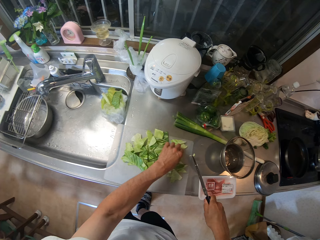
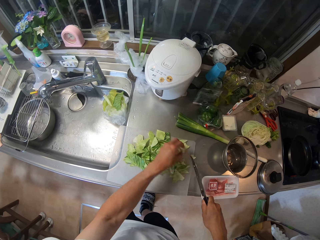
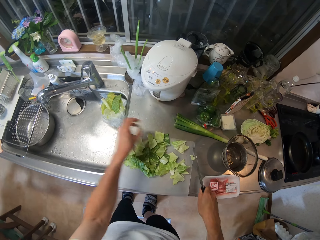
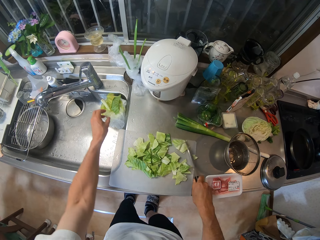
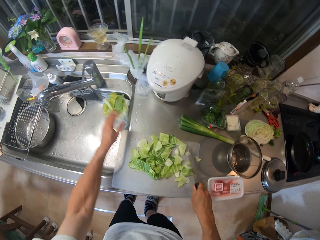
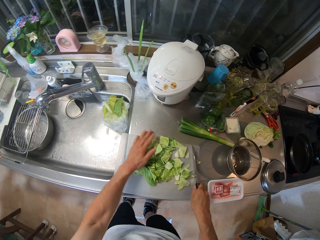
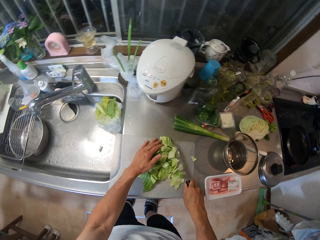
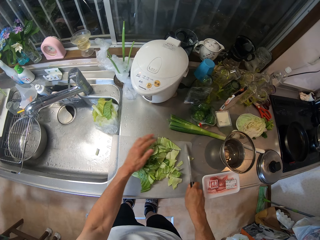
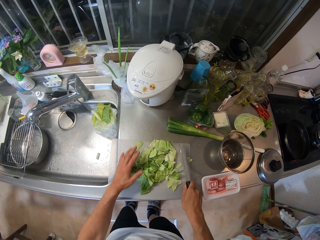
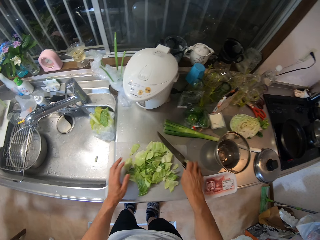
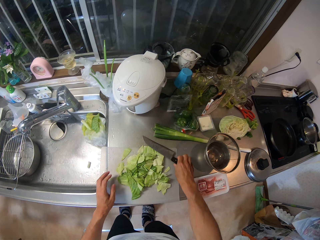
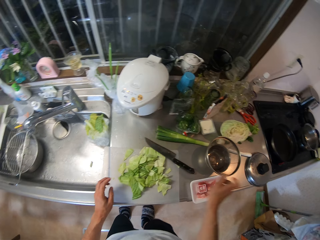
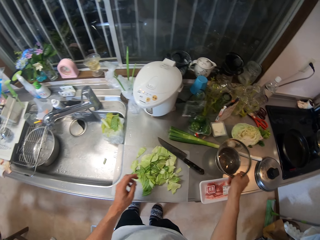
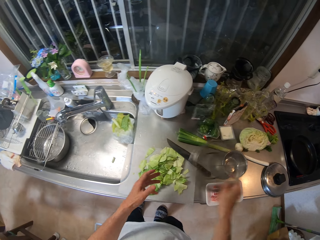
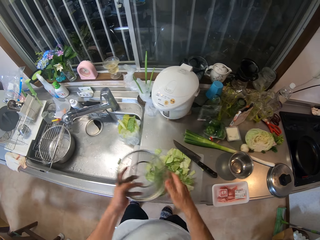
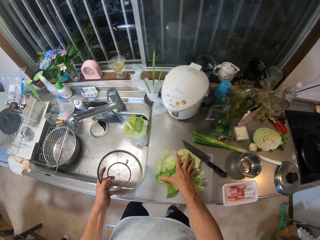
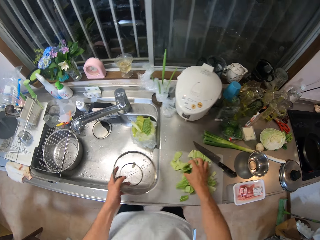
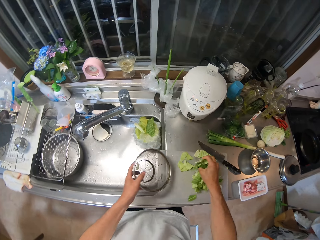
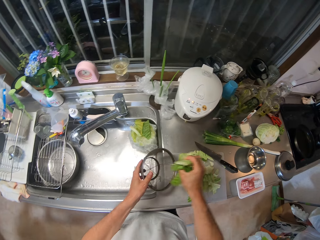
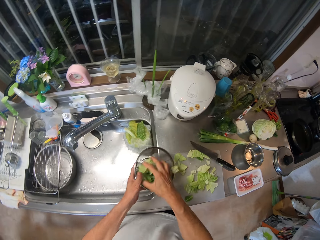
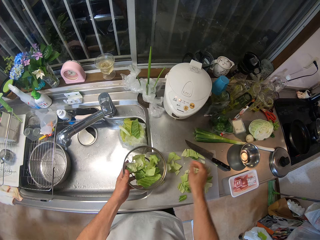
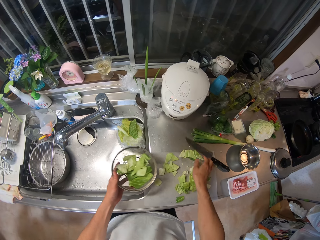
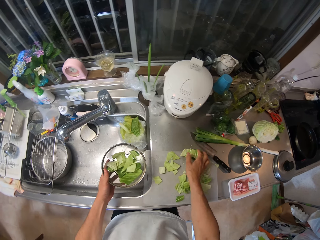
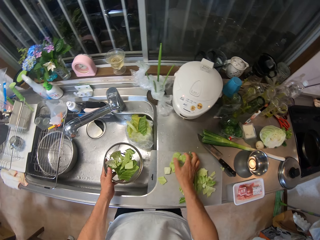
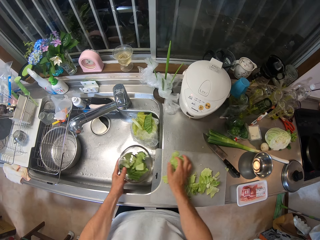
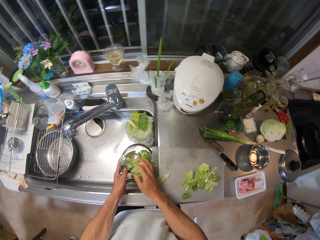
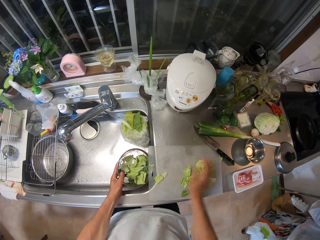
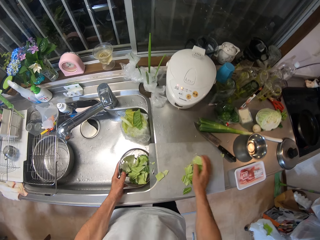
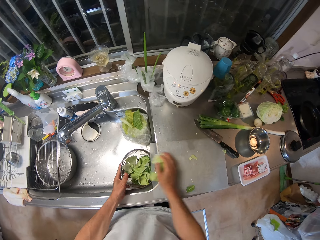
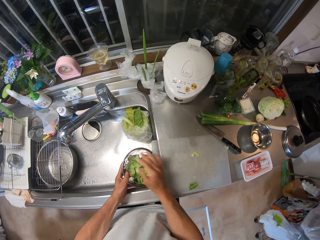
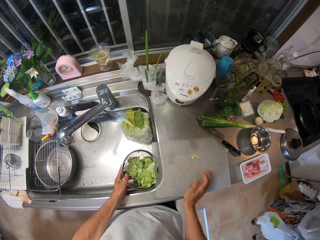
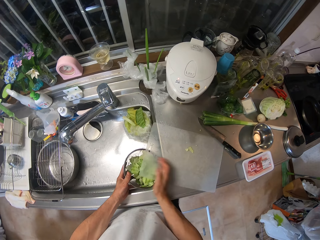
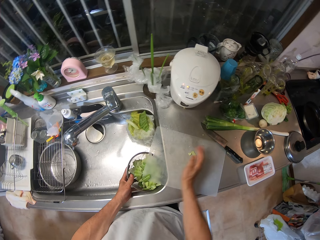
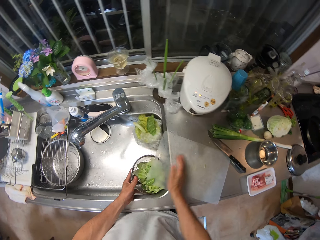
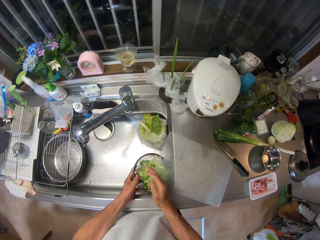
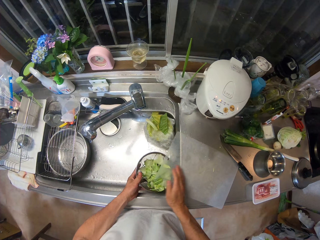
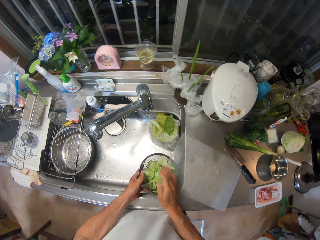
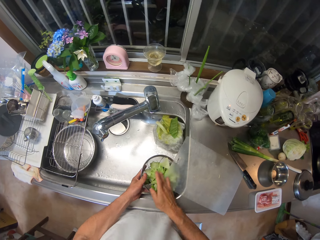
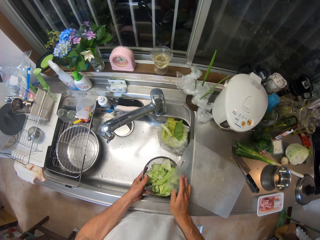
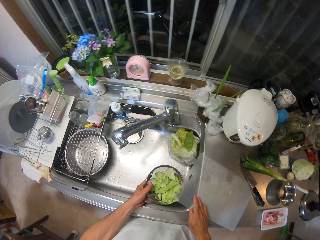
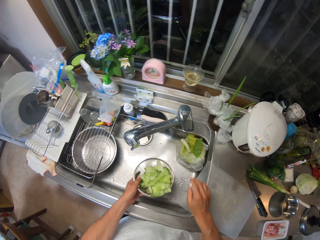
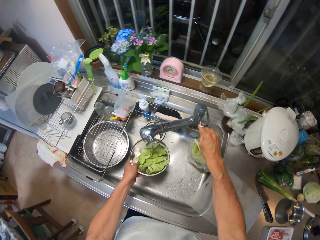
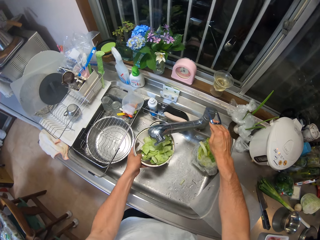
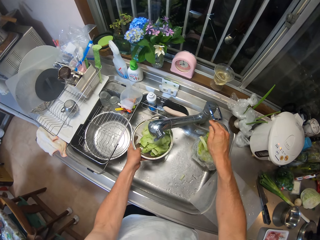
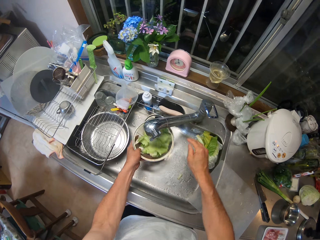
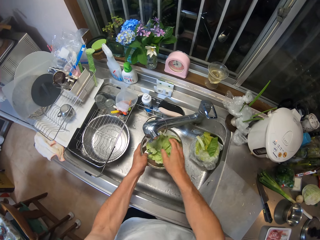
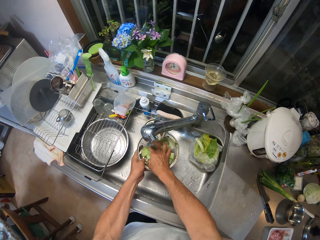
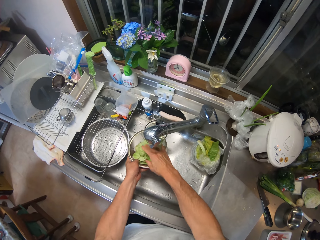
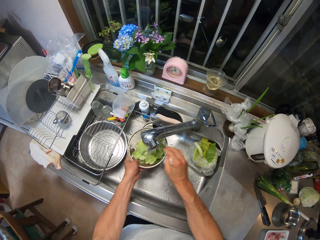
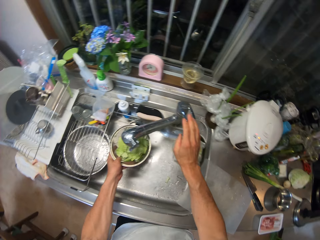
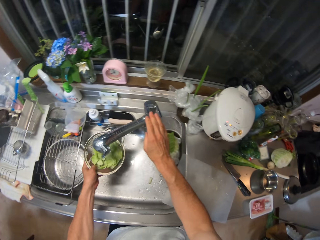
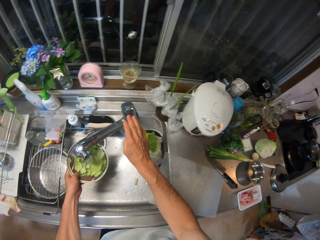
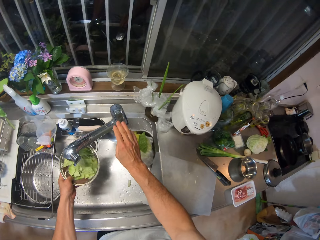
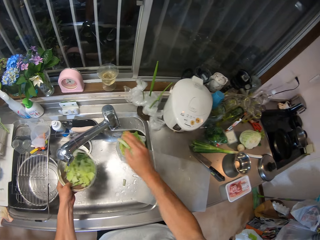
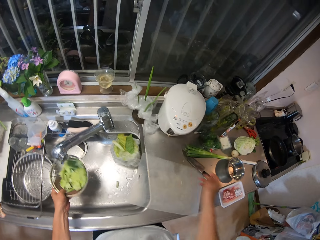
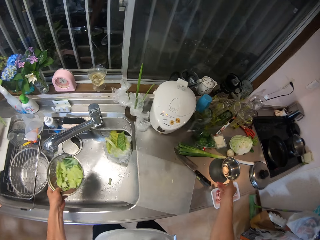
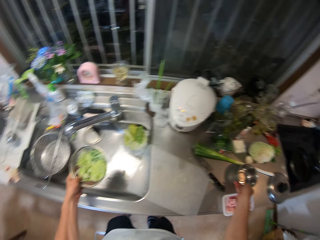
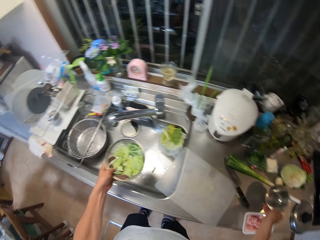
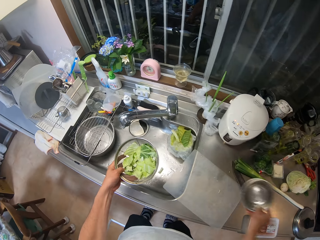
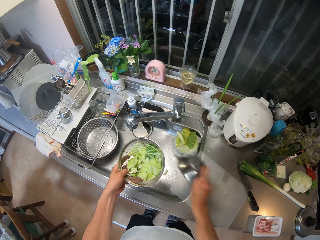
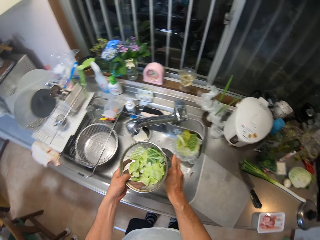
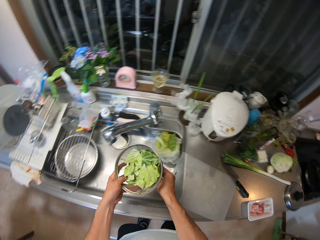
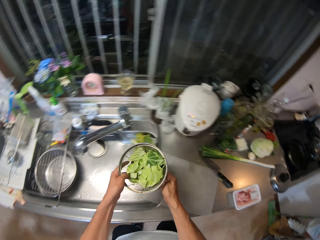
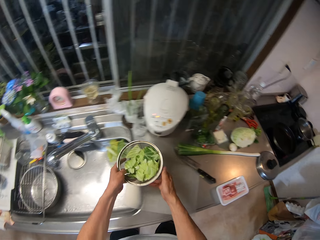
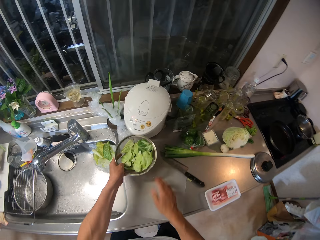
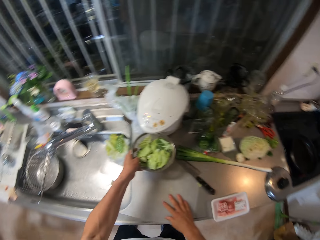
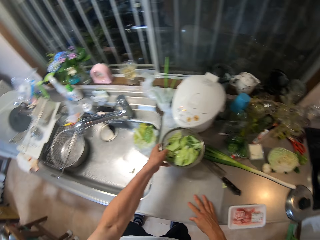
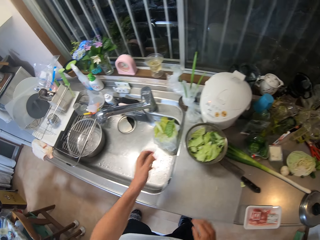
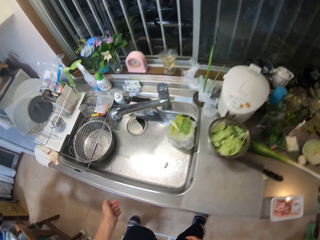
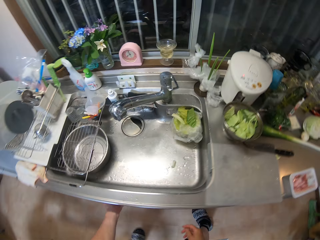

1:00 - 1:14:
The camera wearer picks a piece of cabbage leaf from the cutting board with his left hand. He throws the piece of cabbage leaf in his left hand into the sink. He adjusts the pieces of cabbage leaf on the cutting board with the knife in his right hand. He drops the knife in his right hand on the cutting board. He picks a sieve bowl from the sink countertop with his right hand. He passes the sieve bowl in his right hand to his left hand. He packs pieces of cabbage leaf from the cutting board with his right hand. He puts the pieces of cabbage leaf in his right hand into the sieve bowl in his left hand. He sweeps pieces of cabbage leaf on the cutting board into the bowl in his left hand with his right hand. He places the sieve bowl in the sink with his left hand. He turns on the sink faucet with his right hand. He rinses the pieces of cabbage leaf in the sieve bowl. He turns off the sink faucet with his right hand. He picks a container from the sink countertop with his right hand. He drops the container in the sink with his right hand. He places the sieve bowl on the sink countertop with his left hand.

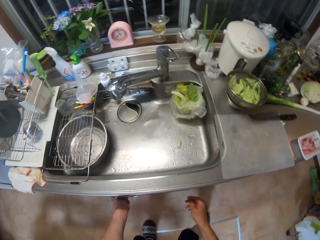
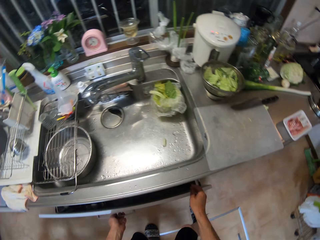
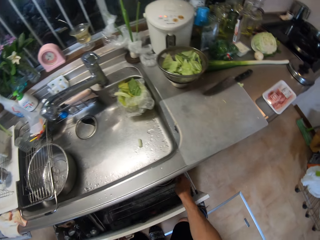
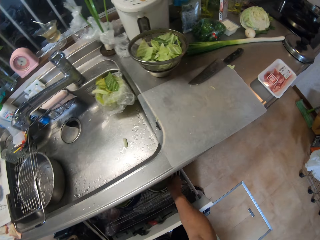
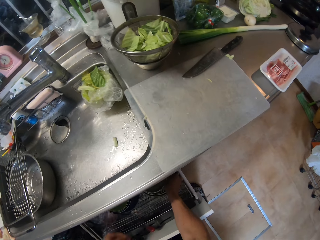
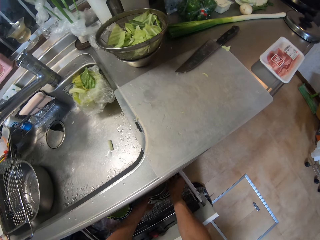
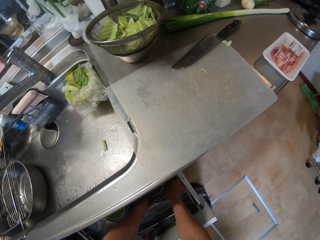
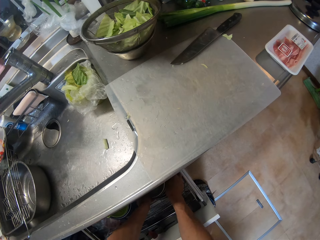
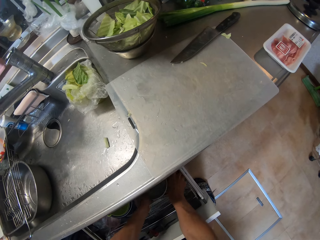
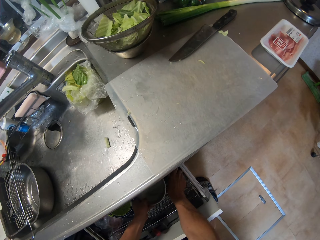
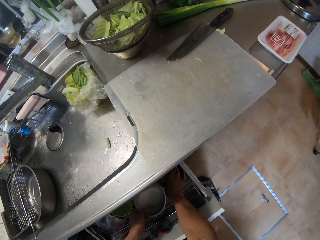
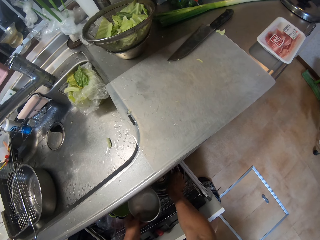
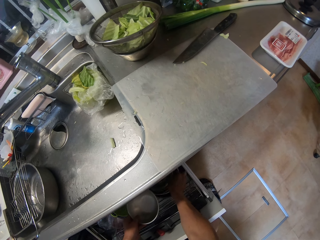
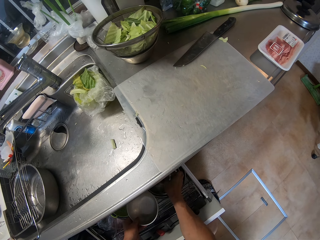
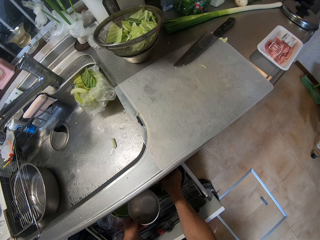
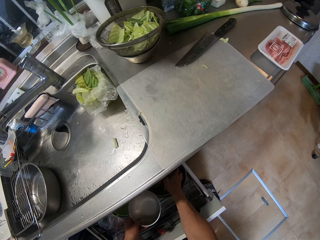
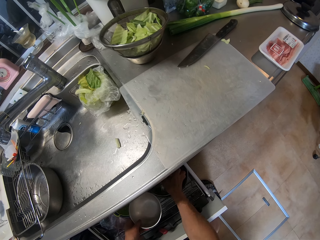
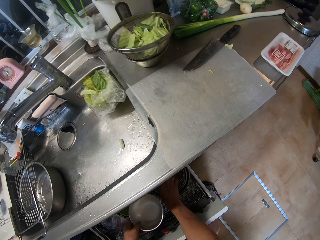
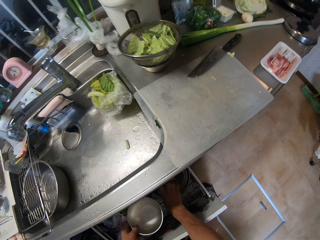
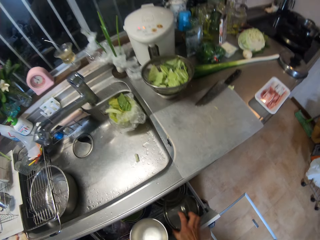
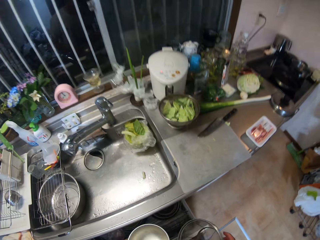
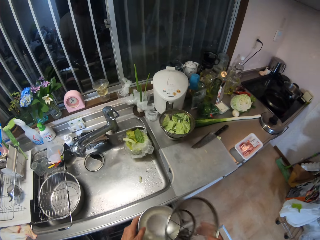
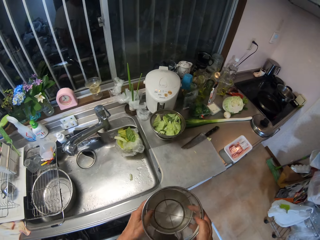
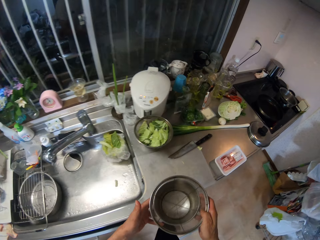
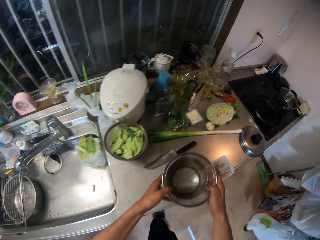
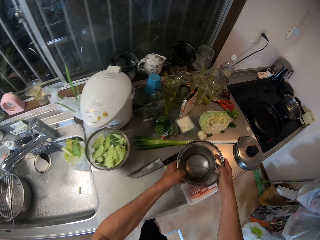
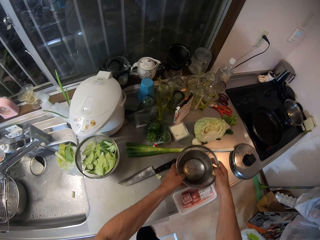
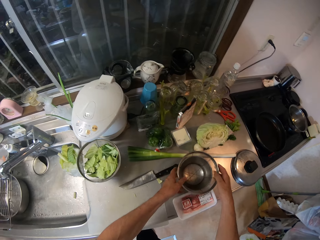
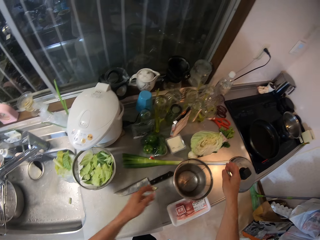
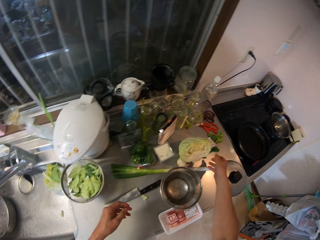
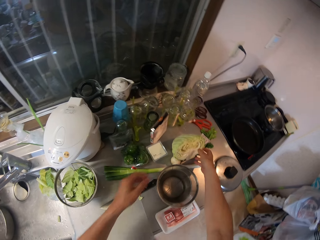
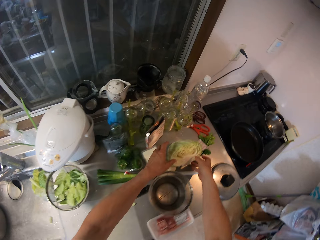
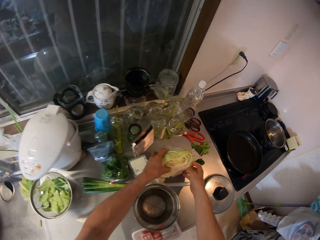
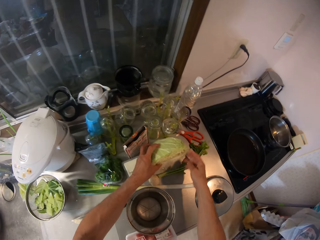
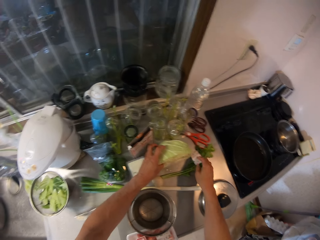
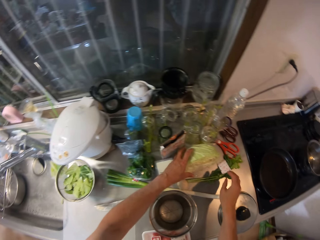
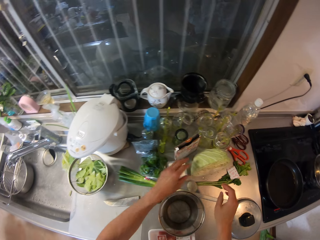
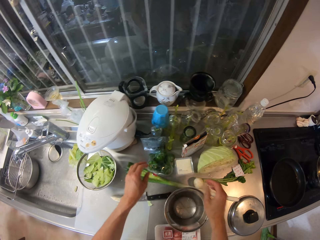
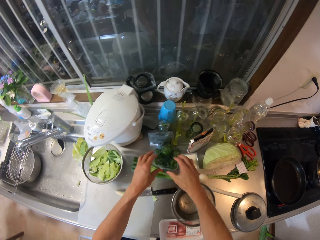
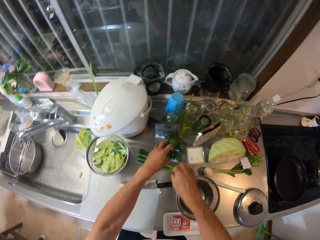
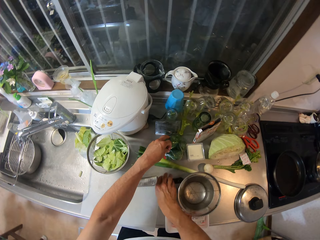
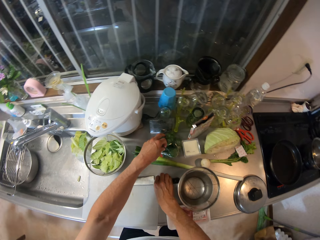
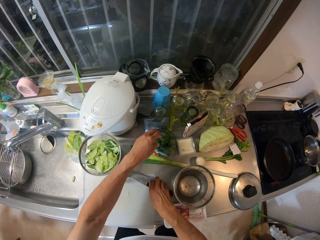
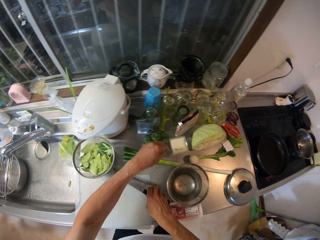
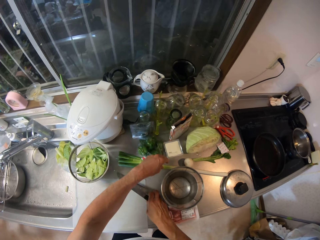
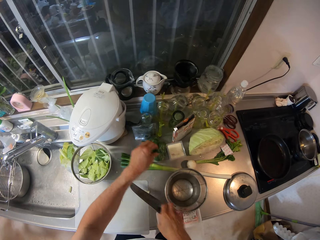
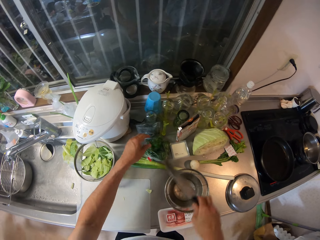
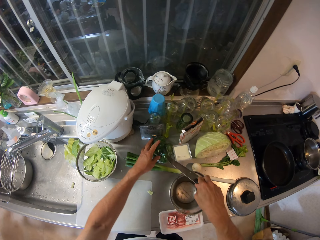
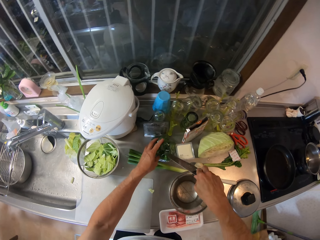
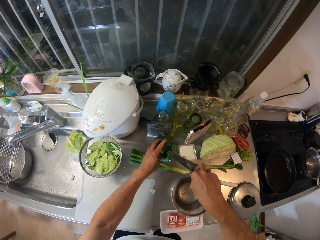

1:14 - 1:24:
The camera wearer pulls a drawer with his left hand. He removes a container from the drawer with his left hand. He removes a sieve bowl from the drawer with his right hand. He places the sieve bowl in his right hand inside the container in his left hand. He places the container on the table with his hands. He adjusts the cabbage on the table with his hands. He picks a knife from the sink countertop with his right hand. He touches a pack of green pepper on the countertop with his left hand. He tears the pack of green pepper with the knife in his right hand.
